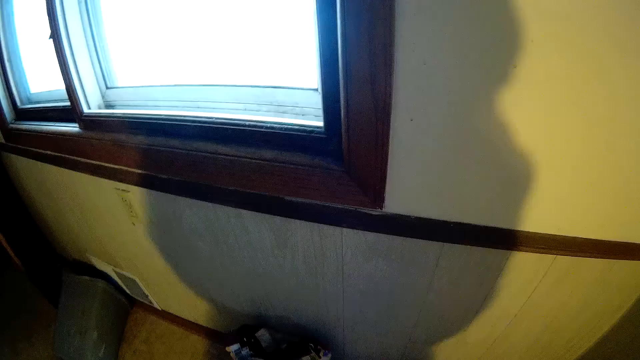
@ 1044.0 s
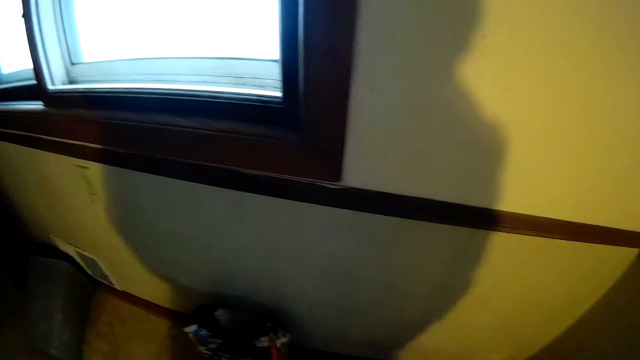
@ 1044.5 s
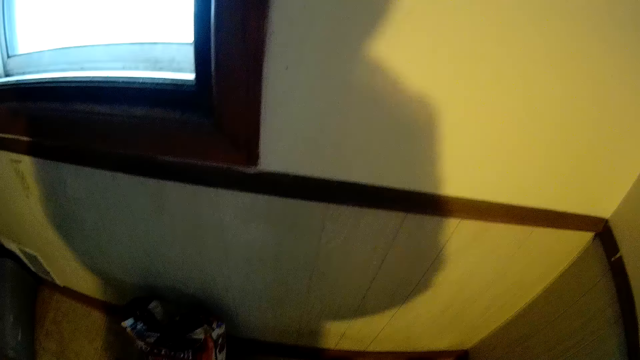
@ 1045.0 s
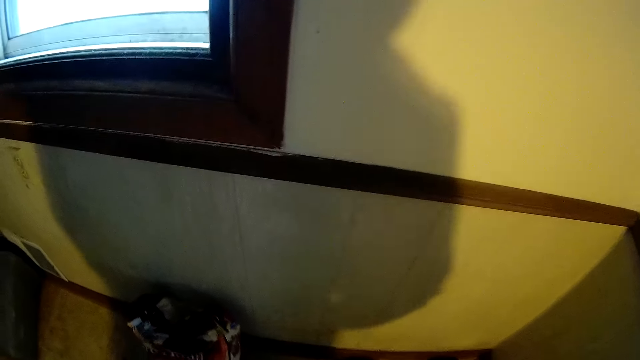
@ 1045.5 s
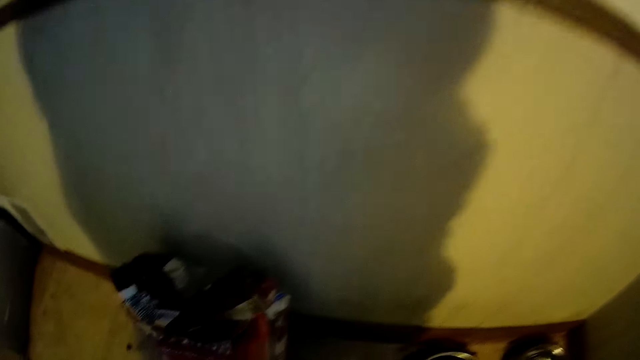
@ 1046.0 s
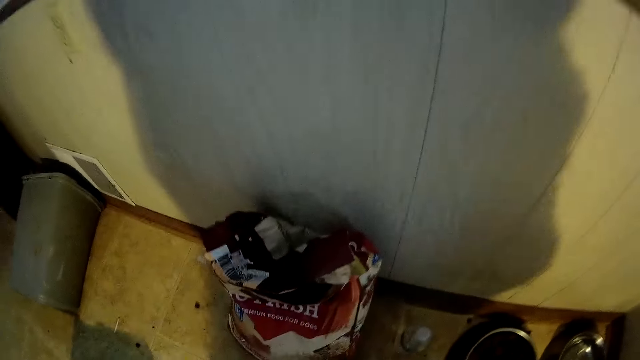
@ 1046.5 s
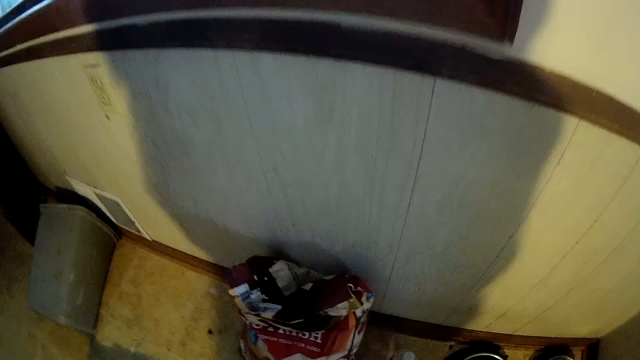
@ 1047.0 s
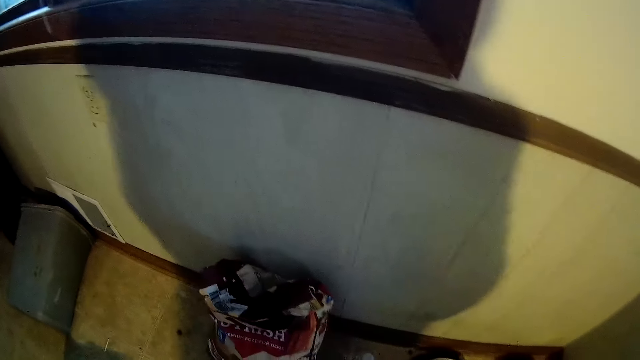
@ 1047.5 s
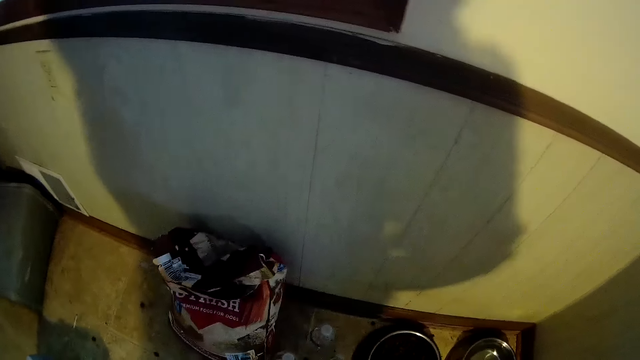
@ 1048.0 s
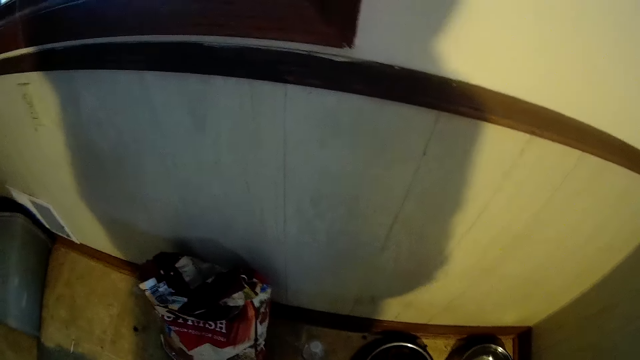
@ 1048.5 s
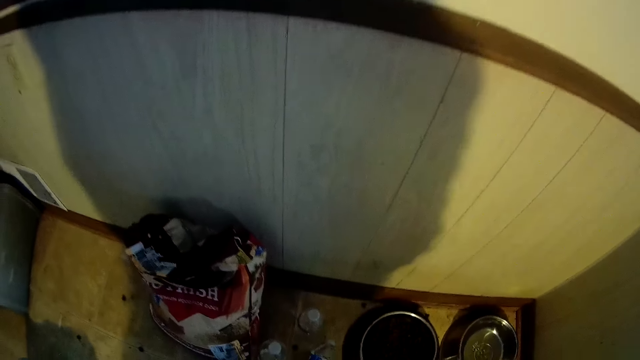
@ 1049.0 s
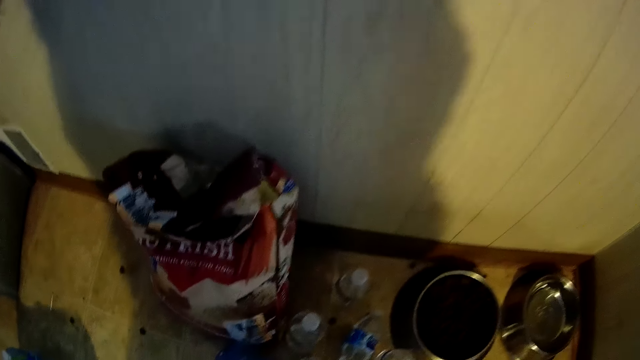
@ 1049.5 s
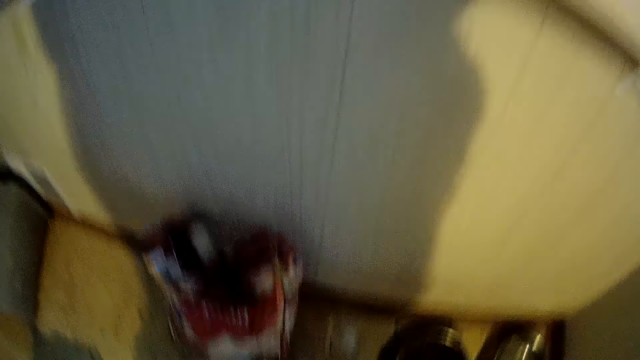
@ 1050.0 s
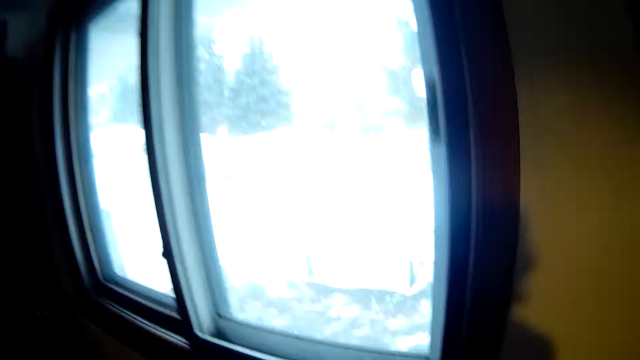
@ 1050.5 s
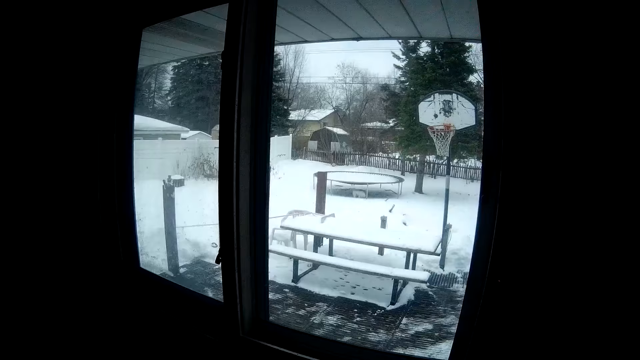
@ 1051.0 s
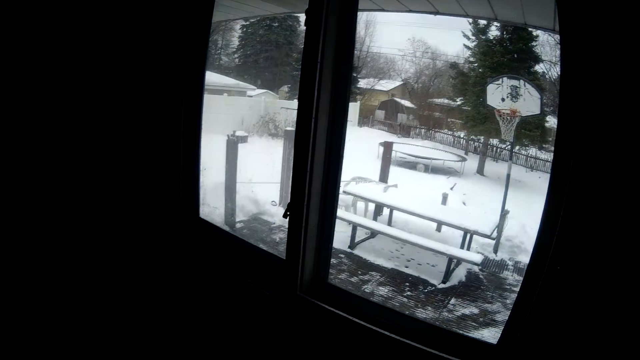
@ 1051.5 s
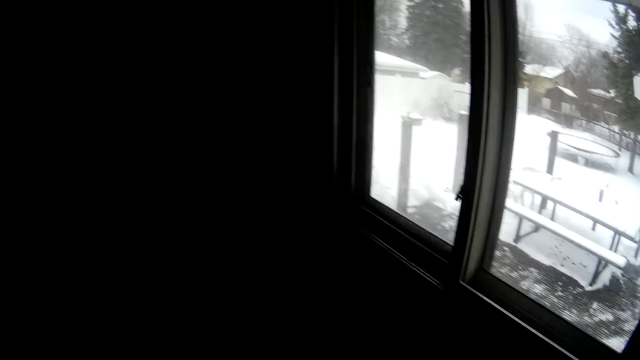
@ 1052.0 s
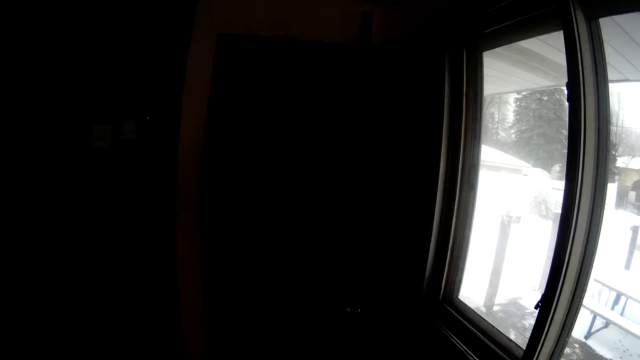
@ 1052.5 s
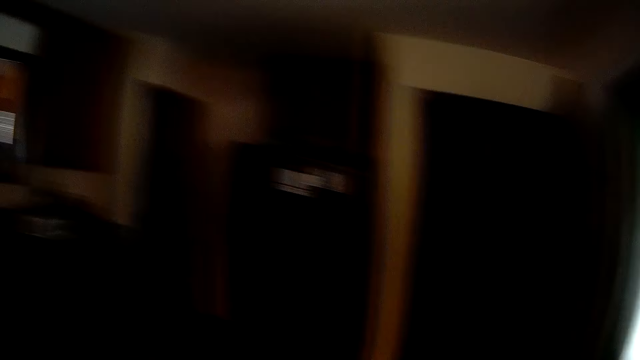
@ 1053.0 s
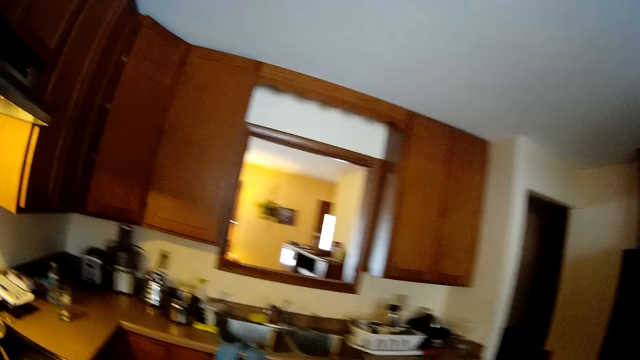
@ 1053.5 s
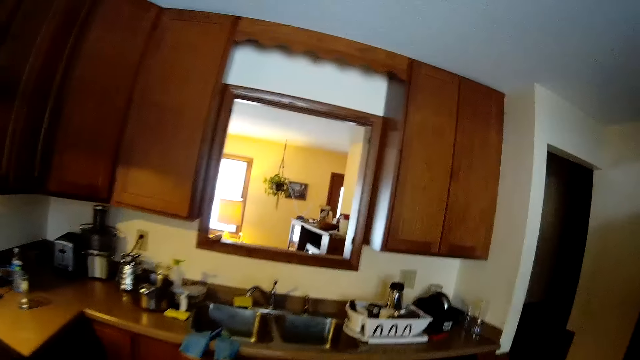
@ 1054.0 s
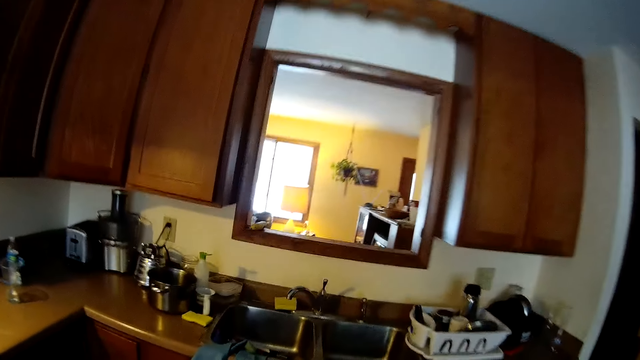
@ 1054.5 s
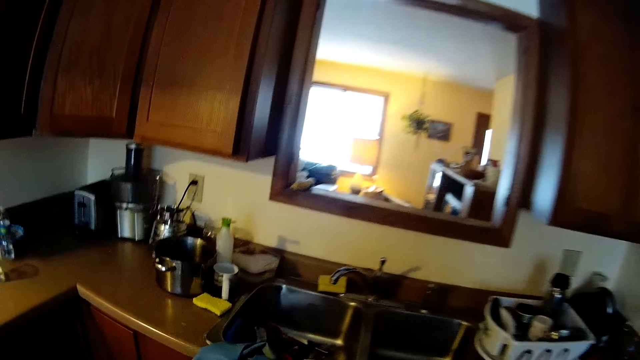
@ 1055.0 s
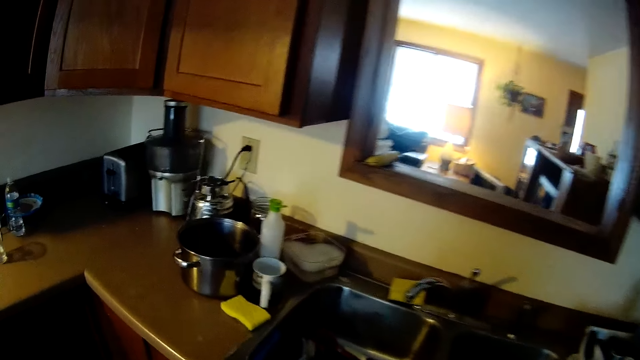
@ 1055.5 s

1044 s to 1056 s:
The camera wearer looks outside the window. They turn around. They walk towards the sink.

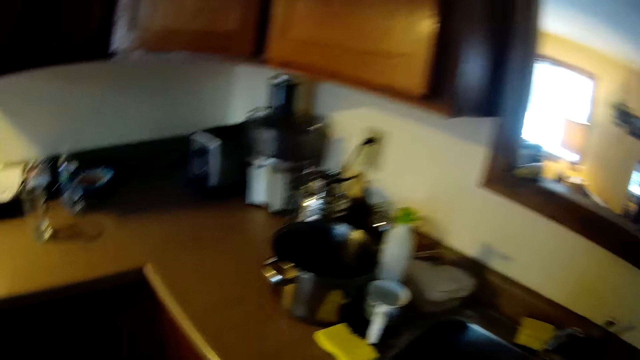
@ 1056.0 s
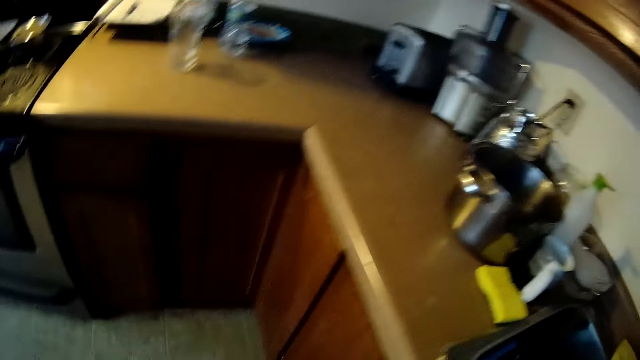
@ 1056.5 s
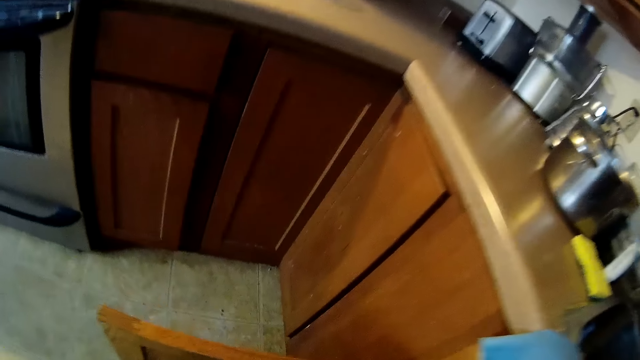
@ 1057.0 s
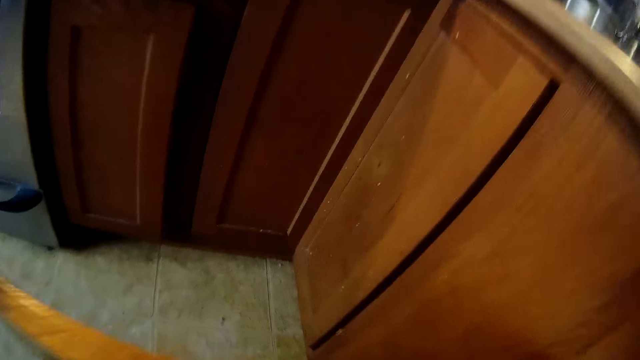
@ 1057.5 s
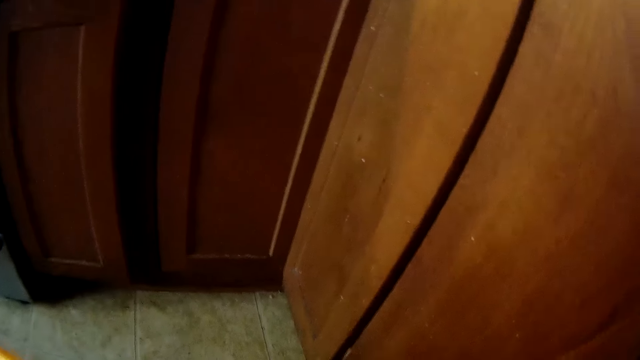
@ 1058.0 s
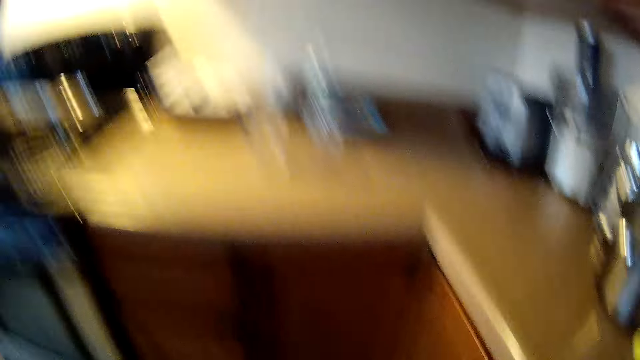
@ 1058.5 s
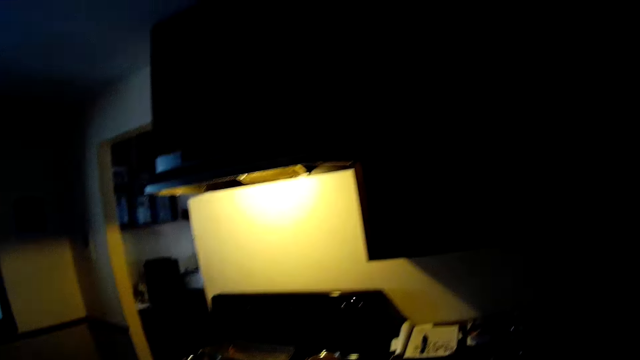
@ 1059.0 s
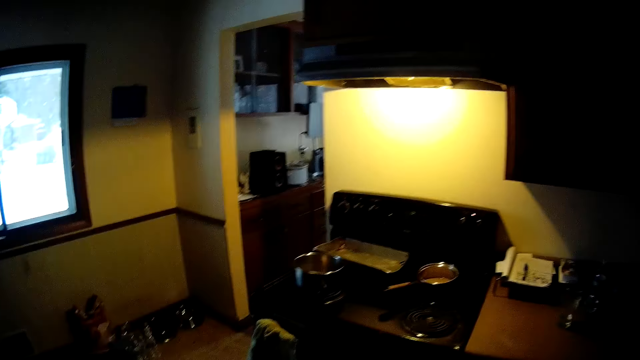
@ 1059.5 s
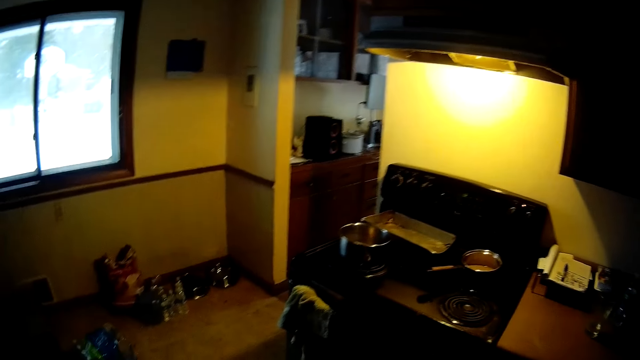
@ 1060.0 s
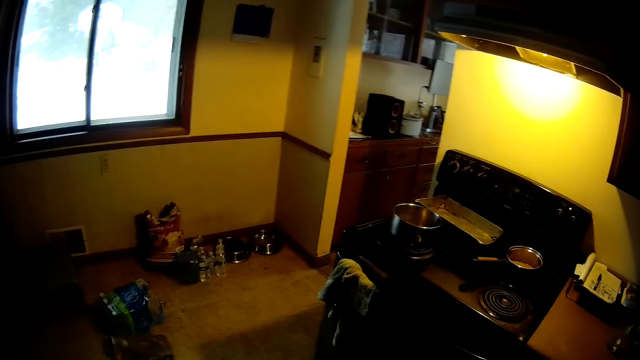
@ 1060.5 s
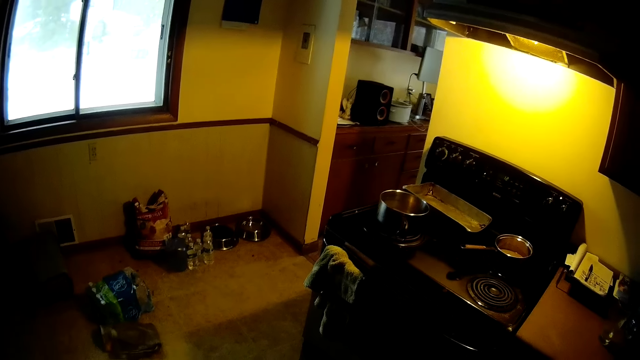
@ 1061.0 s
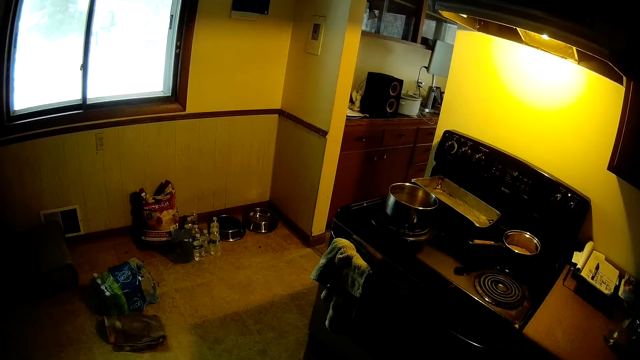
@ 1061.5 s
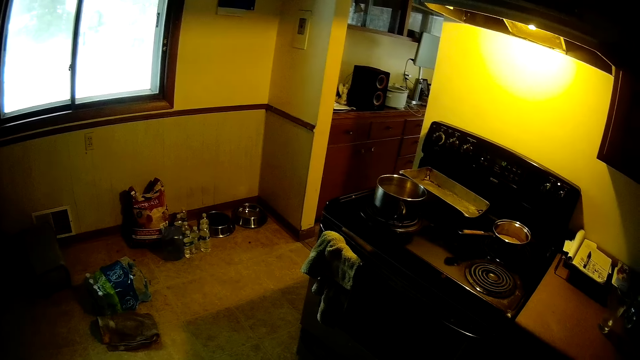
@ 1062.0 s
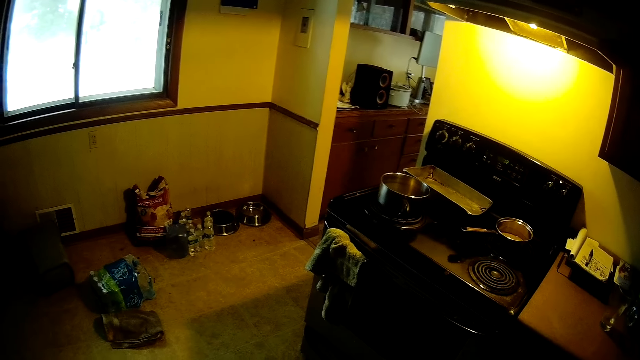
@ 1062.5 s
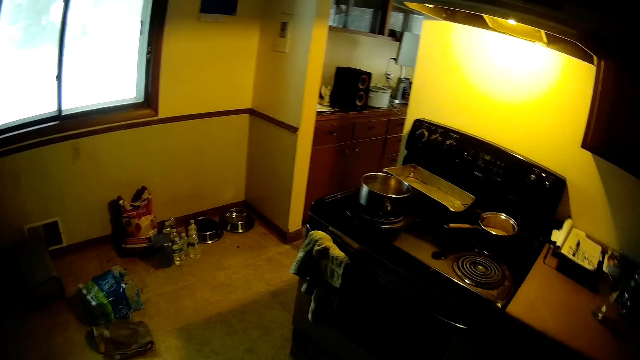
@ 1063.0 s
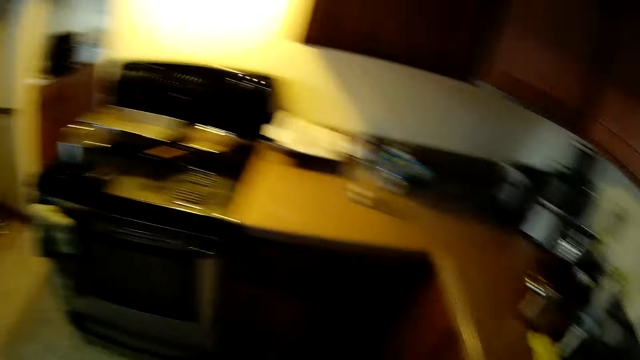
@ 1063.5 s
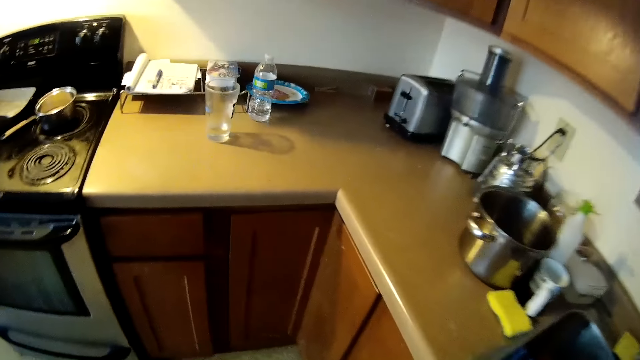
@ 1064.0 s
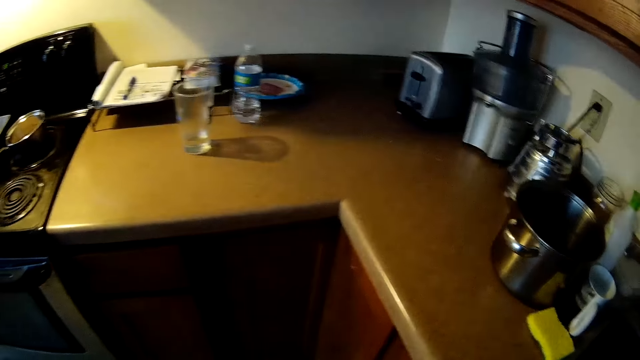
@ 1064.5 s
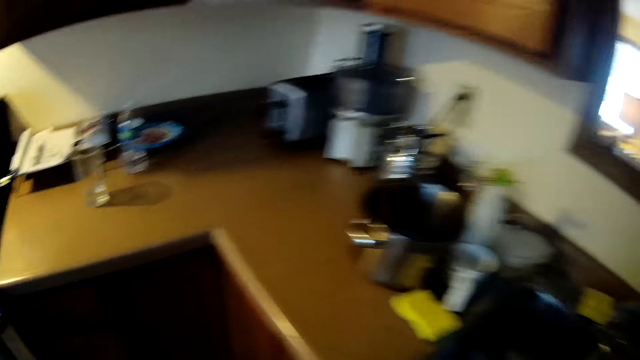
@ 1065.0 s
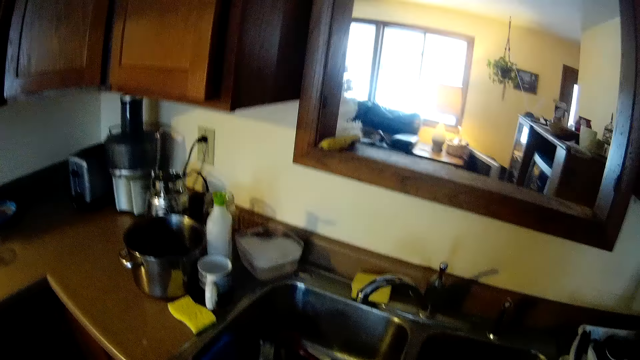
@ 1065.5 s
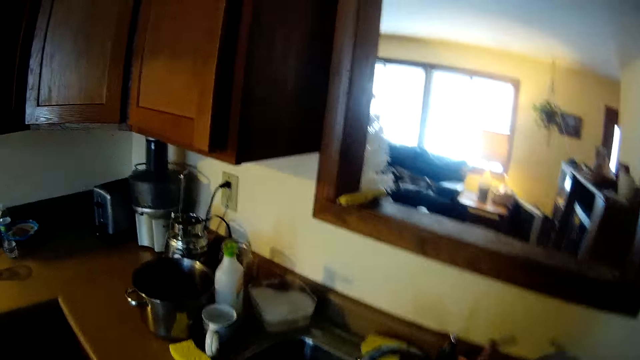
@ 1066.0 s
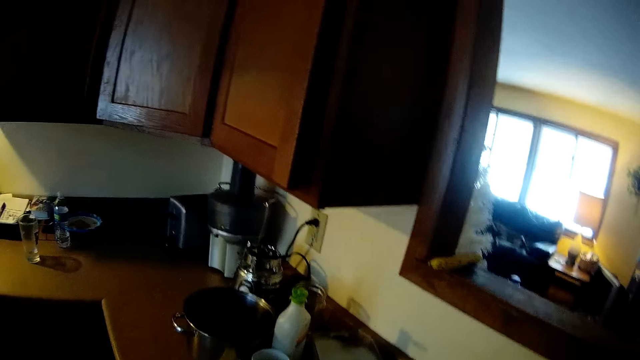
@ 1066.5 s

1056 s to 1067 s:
The camera wearer bends down. They stand upright and look around.
